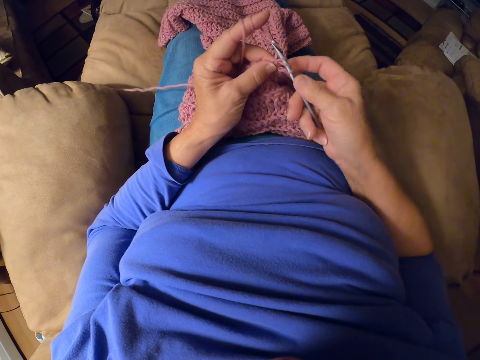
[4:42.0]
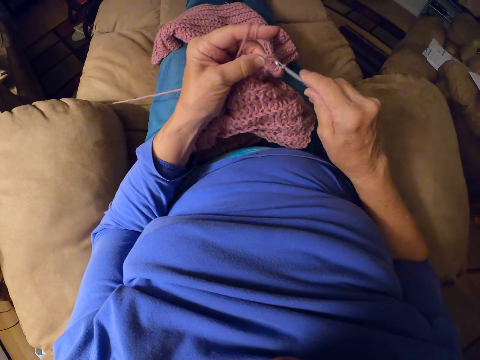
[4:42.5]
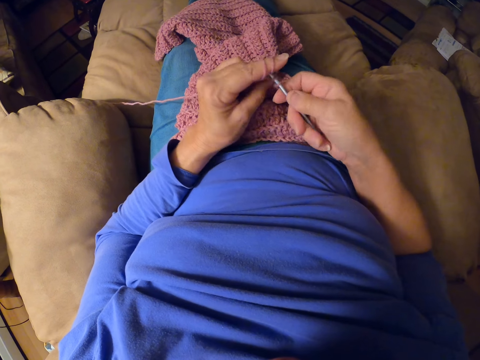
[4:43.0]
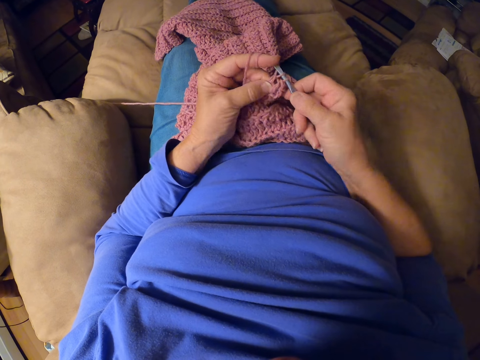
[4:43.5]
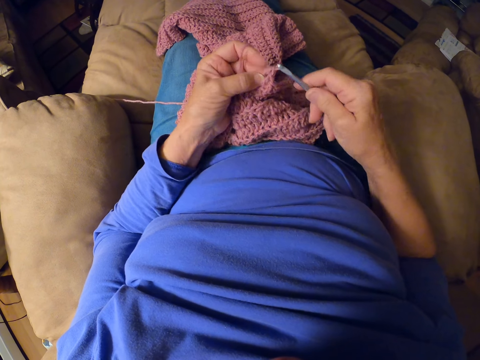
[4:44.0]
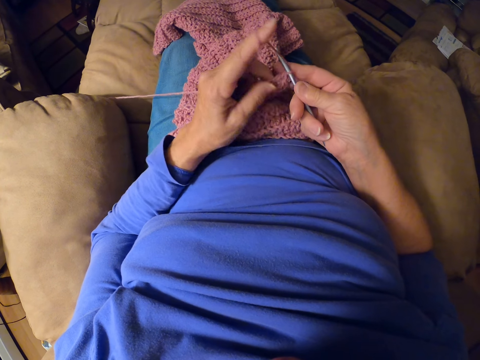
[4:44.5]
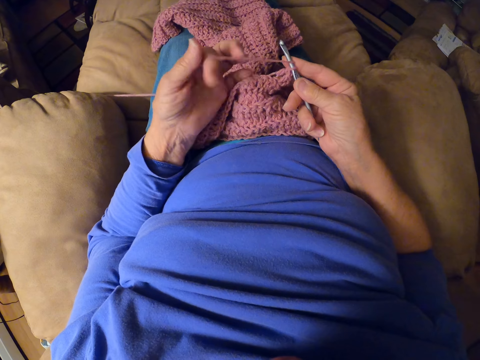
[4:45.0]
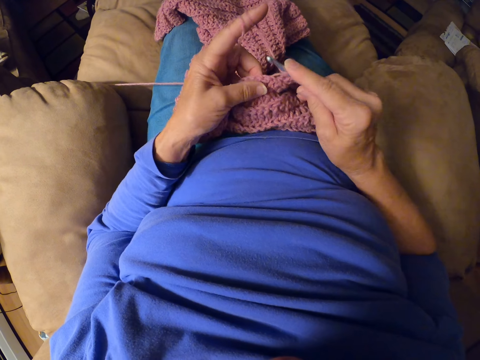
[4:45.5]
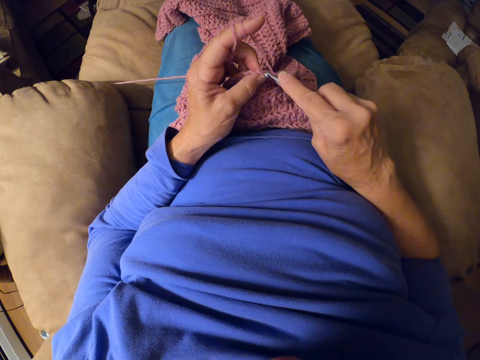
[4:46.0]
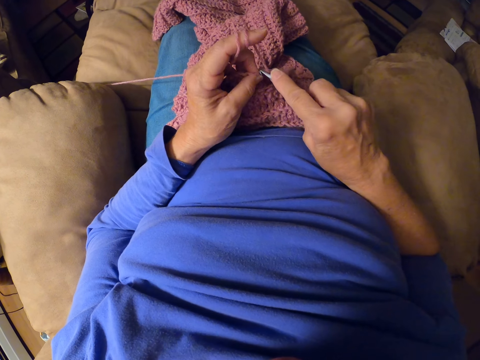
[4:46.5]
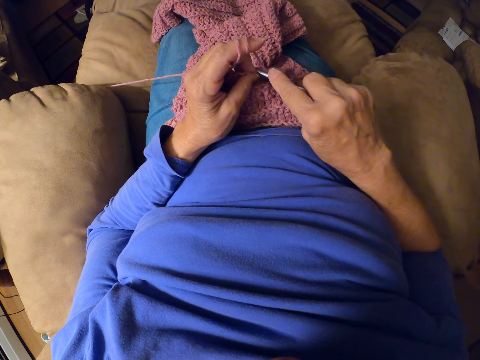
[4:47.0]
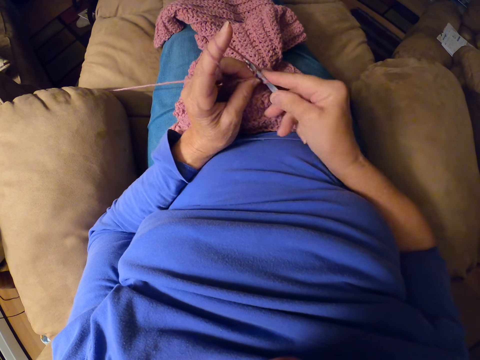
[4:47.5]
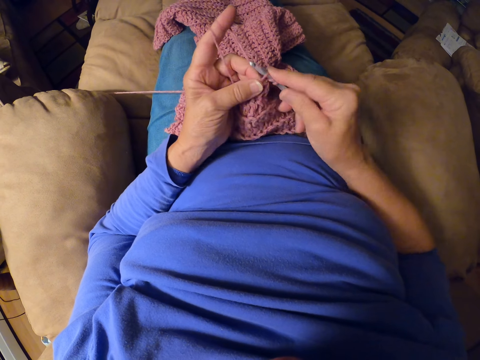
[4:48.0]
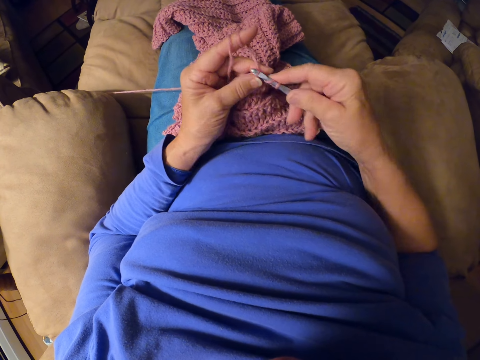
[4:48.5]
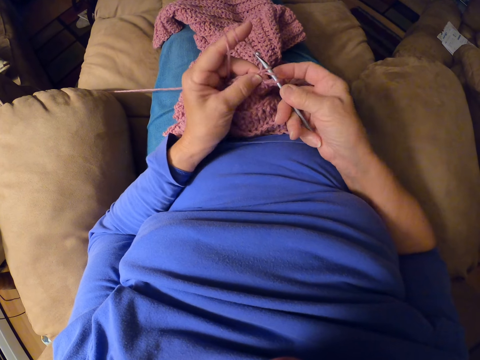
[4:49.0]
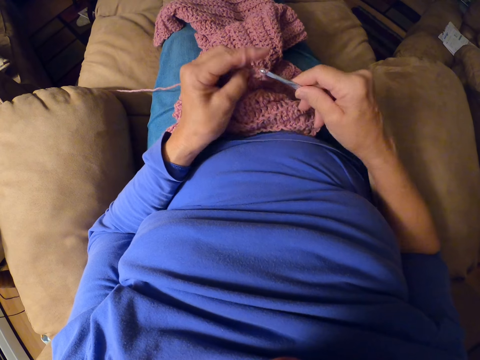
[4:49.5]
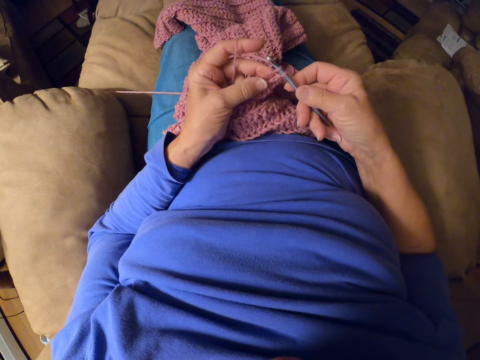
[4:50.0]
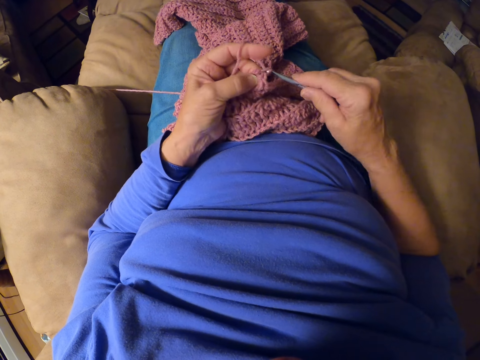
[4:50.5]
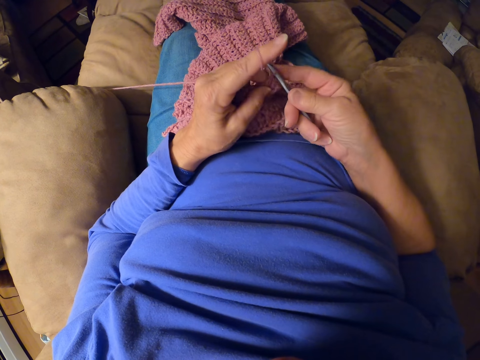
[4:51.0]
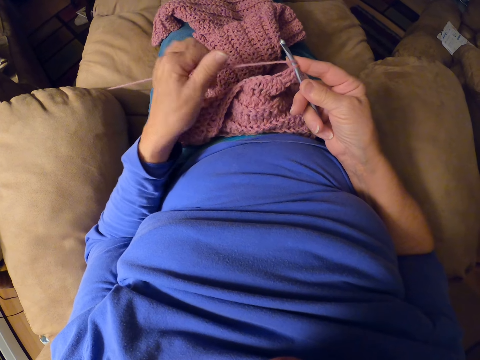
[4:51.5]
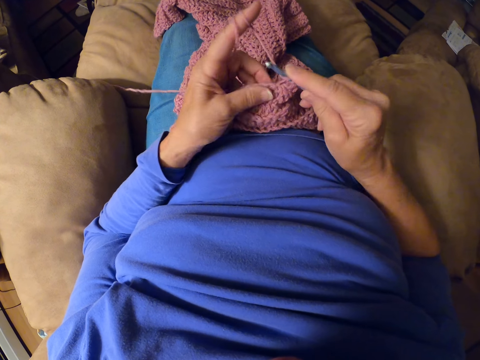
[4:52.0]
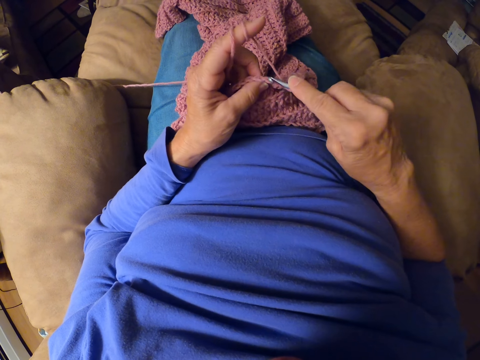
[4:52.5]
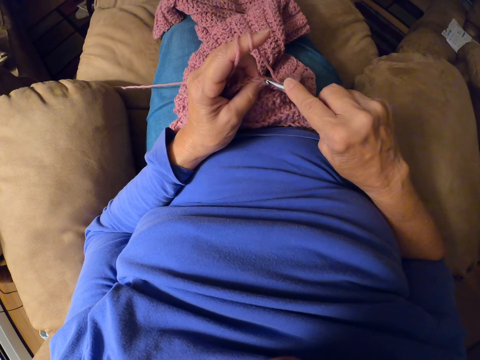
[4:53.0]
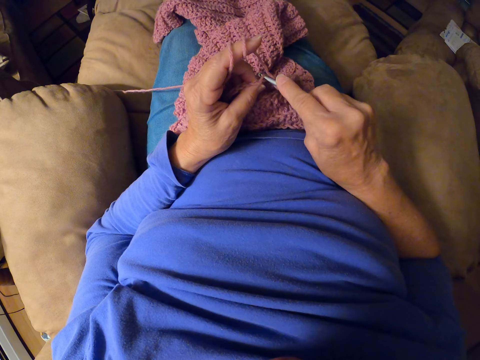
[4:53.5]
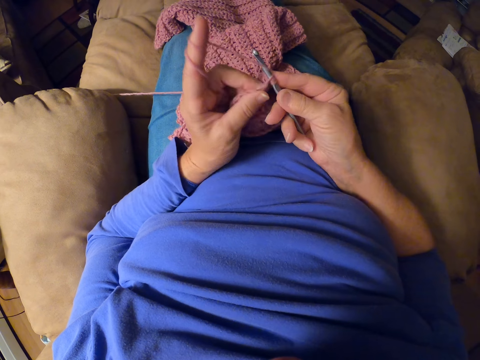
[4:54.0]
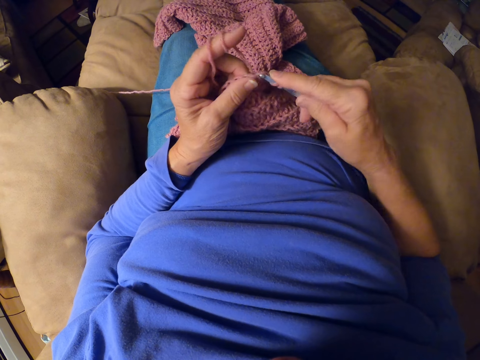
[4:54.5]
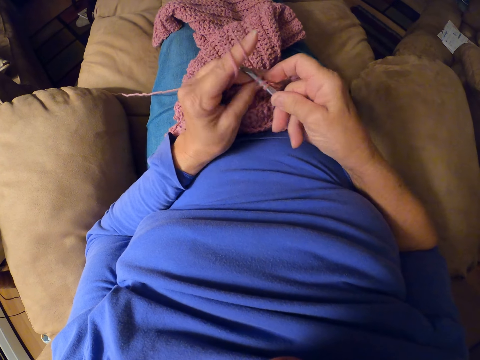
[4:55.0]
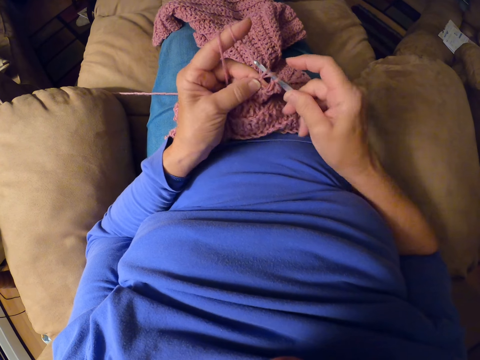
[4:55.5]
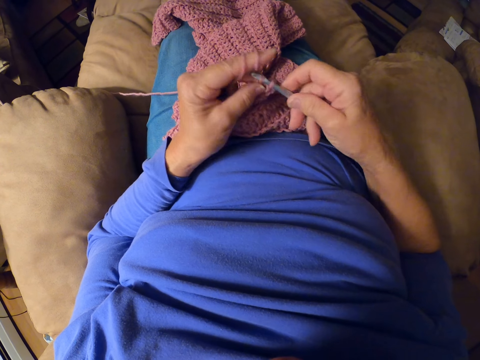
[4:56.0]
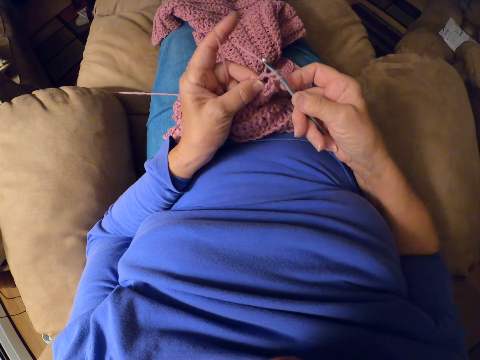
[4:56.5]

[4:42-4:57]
The camera wearer wraps the yarn around her left fingers. She resumes crocheting the yarn with the crochet hook. She wraps the yarn around her left fingers. She resumes crocheting the yarn with the crochet hook.

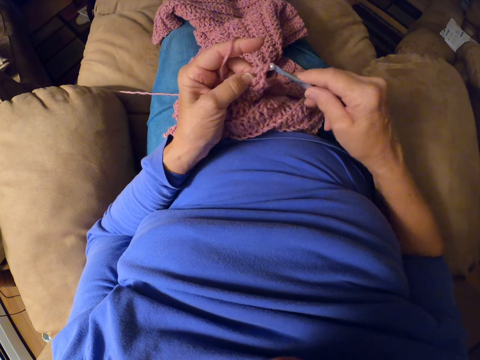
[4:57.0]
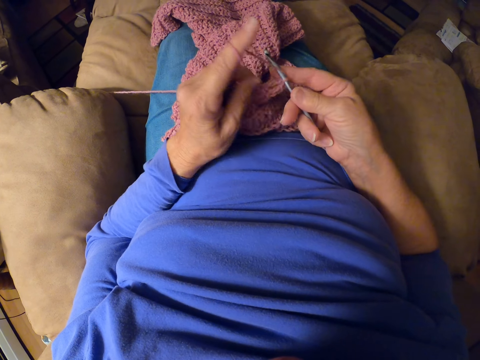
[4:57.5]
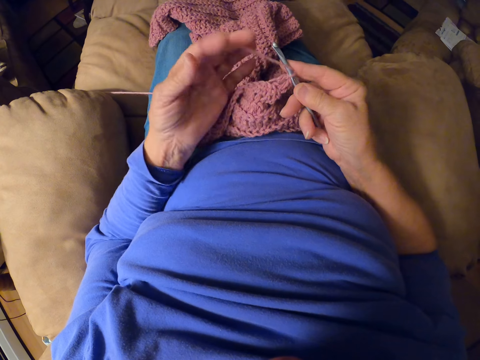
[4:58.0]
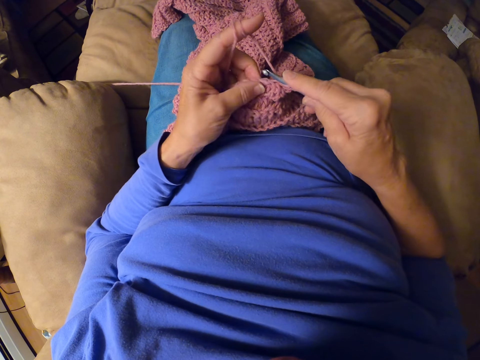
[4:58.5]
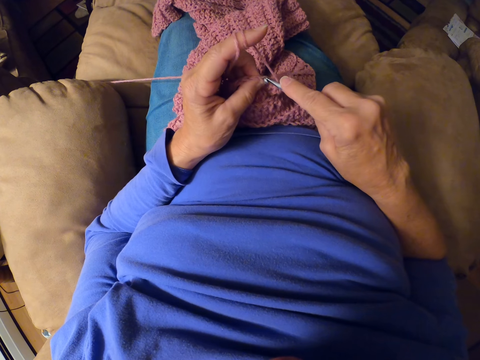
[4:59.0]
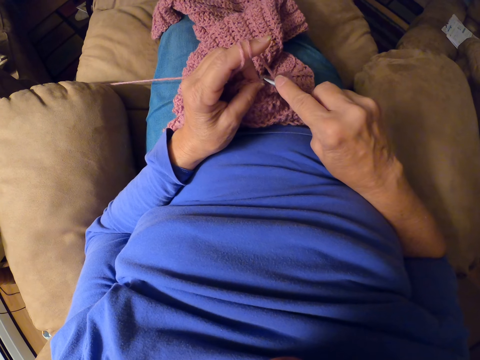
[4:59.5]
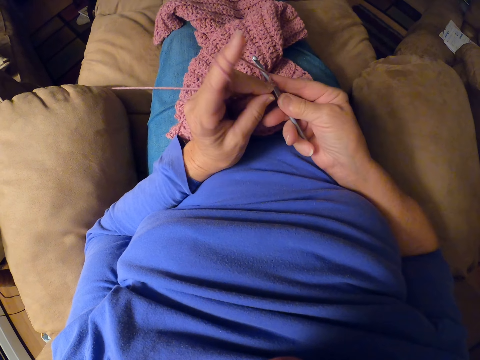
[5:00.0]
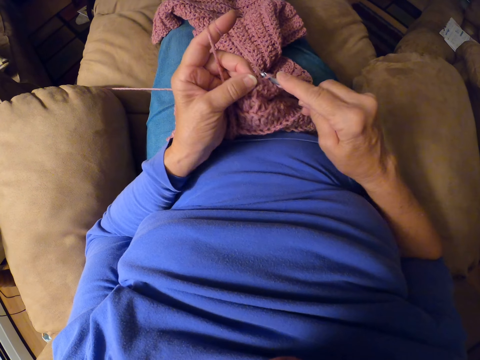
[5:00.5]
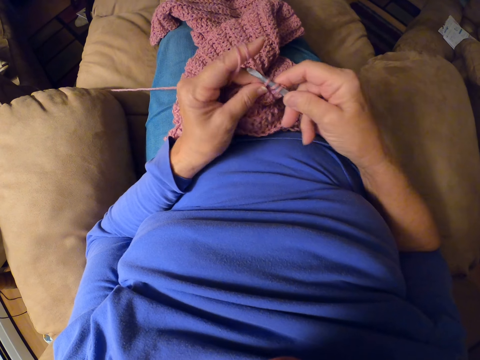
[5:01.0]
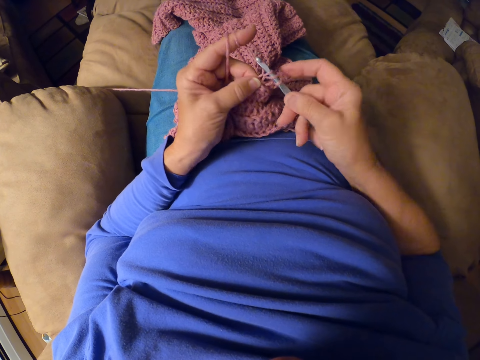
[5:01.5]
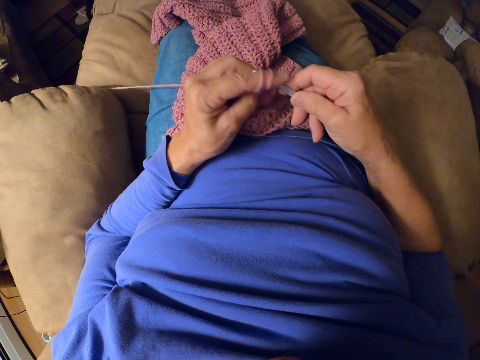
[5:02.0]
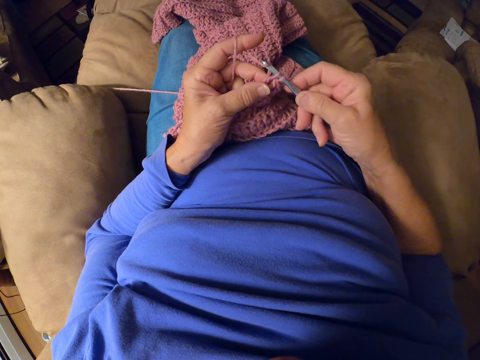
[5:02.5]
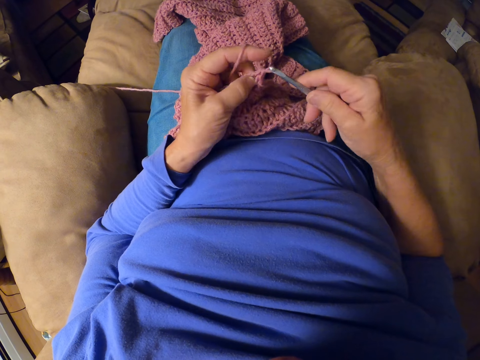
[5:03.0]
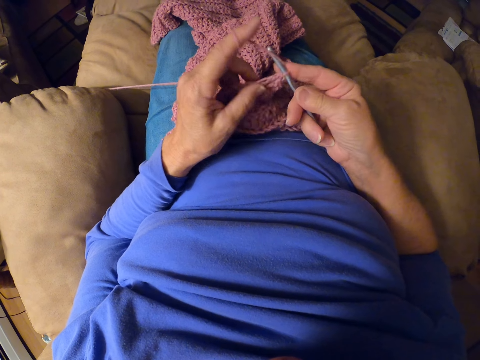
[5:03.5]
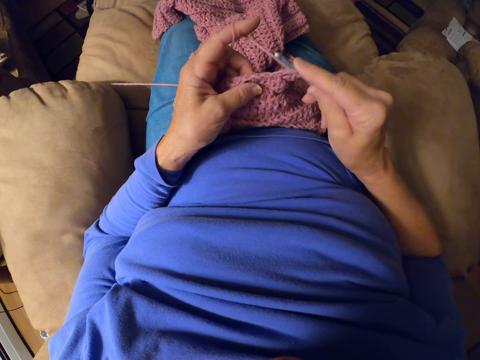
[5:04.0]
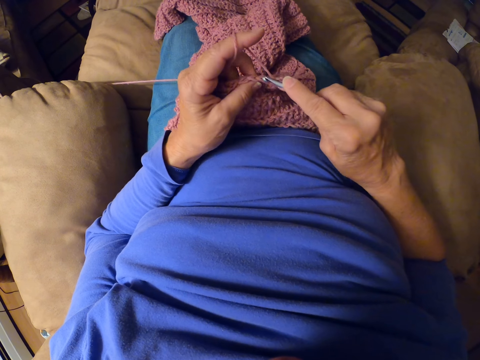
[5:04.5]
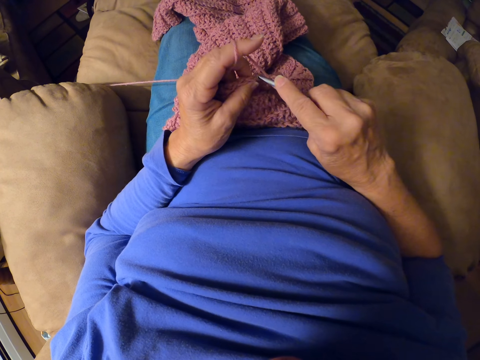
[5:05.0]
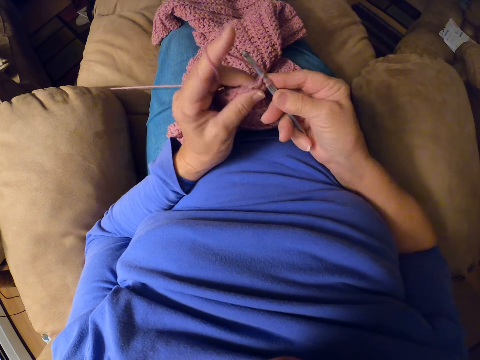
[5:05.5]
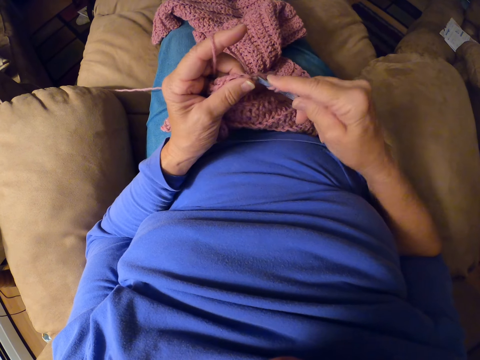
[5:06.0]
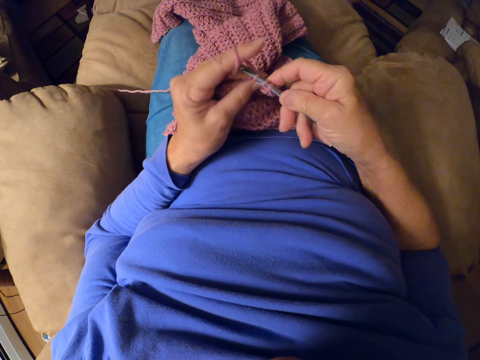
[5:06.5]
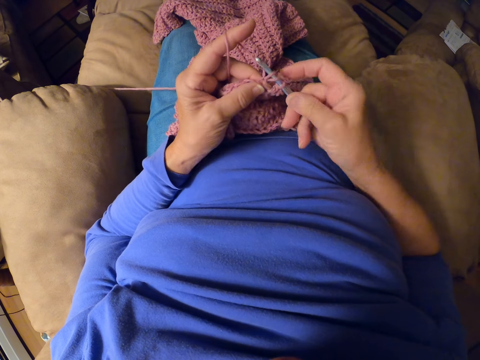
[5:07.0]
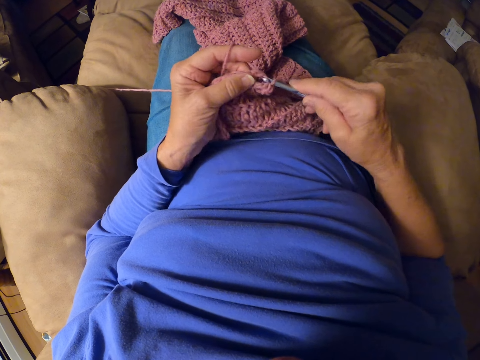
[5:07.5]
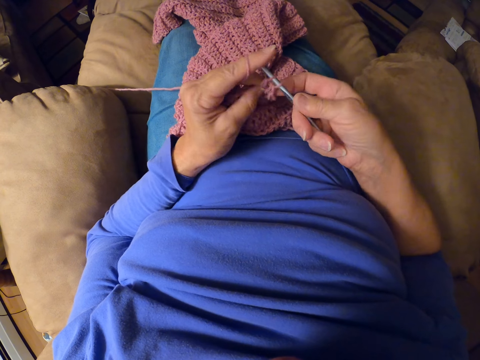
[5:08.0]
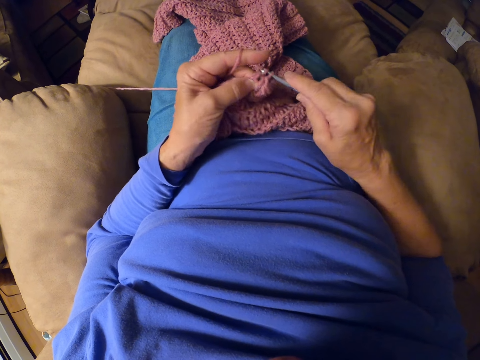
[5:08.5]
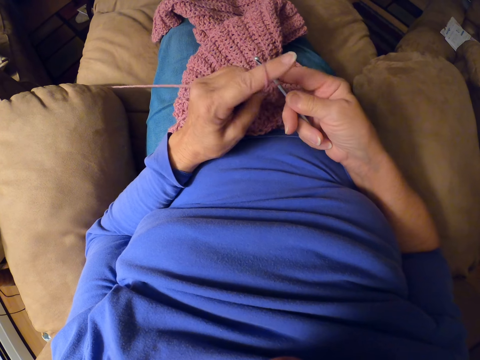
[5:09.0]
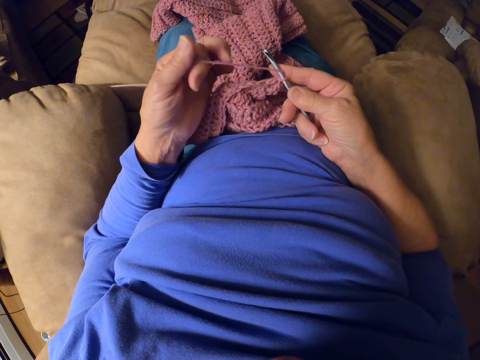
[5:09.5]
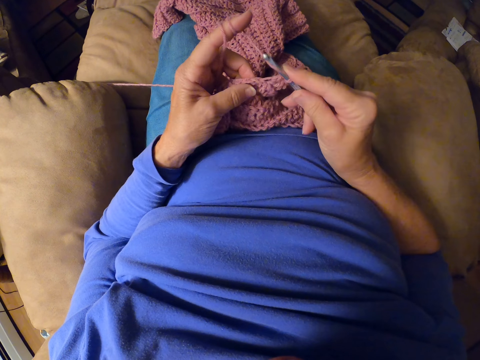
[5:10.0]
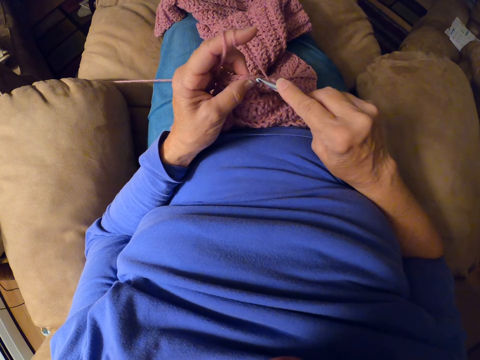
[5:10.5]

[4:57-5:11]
The camera wearer wraps the yarn around her left fingers. She resumes crocheting the yarn with the crochet hook. She wraps the yarn around her left fingers.
